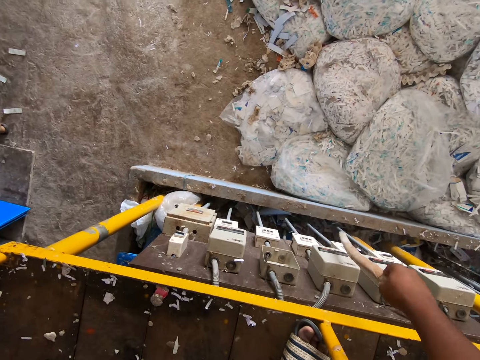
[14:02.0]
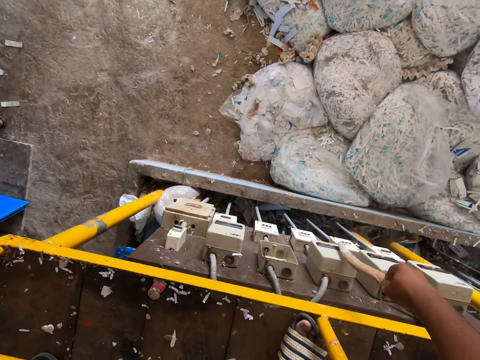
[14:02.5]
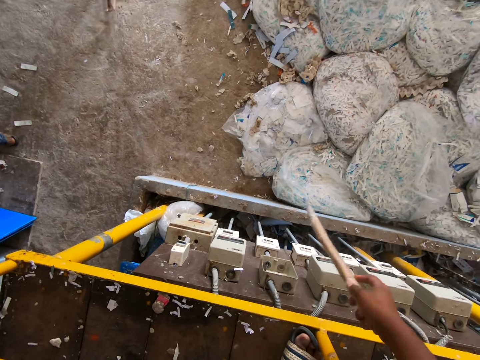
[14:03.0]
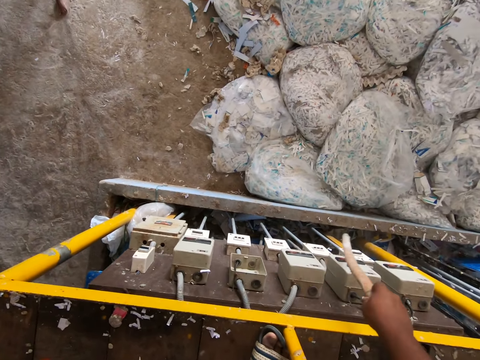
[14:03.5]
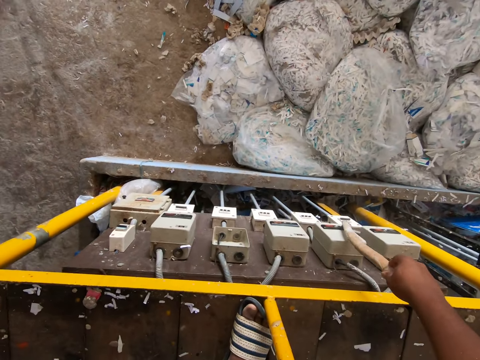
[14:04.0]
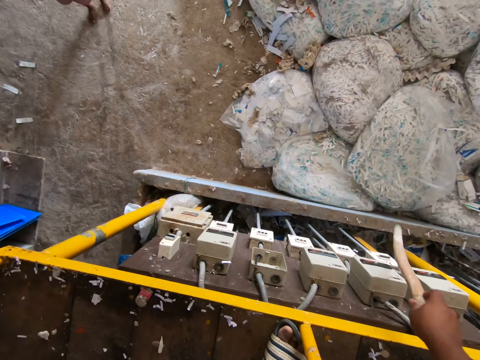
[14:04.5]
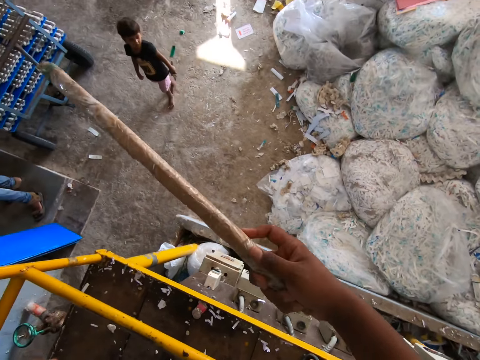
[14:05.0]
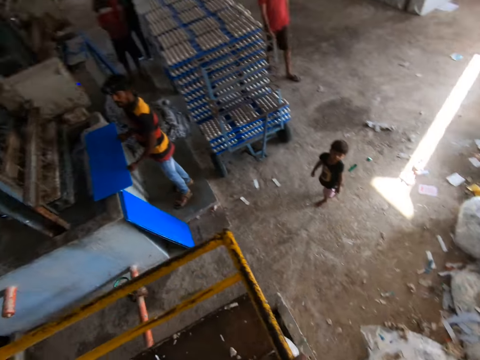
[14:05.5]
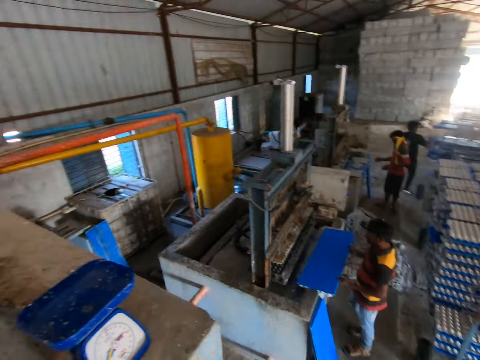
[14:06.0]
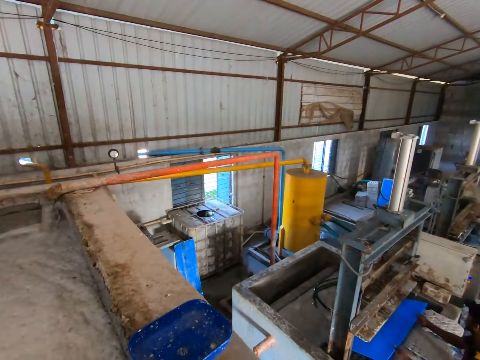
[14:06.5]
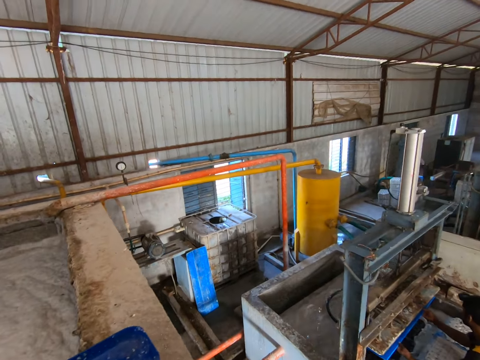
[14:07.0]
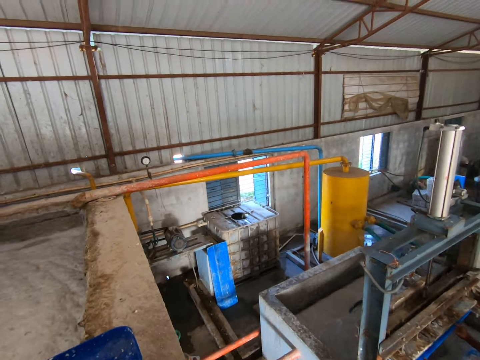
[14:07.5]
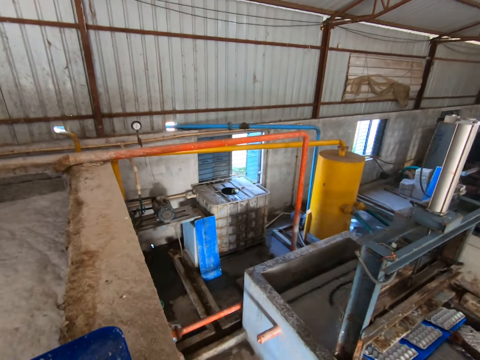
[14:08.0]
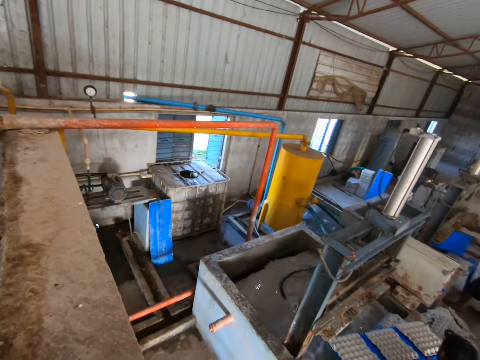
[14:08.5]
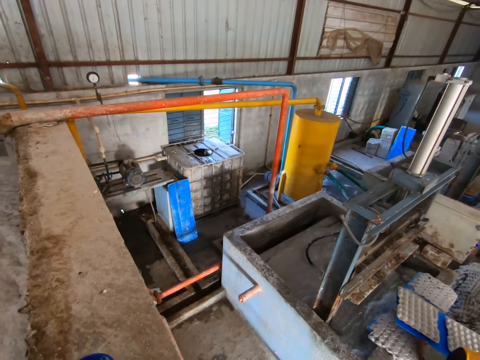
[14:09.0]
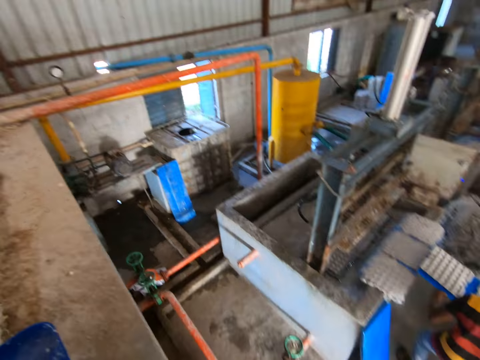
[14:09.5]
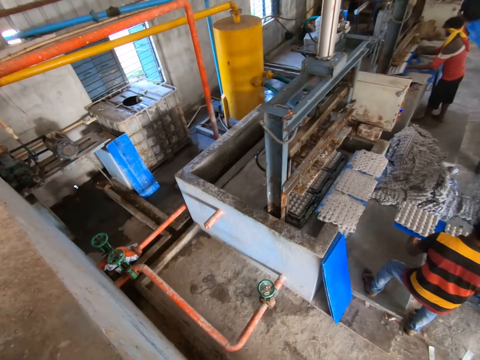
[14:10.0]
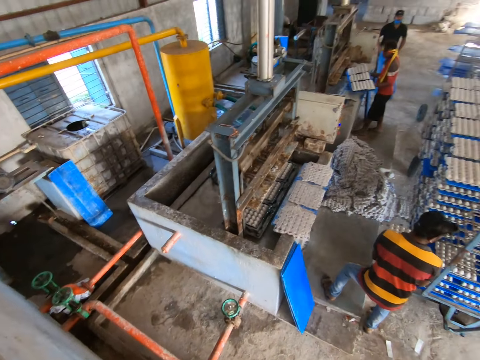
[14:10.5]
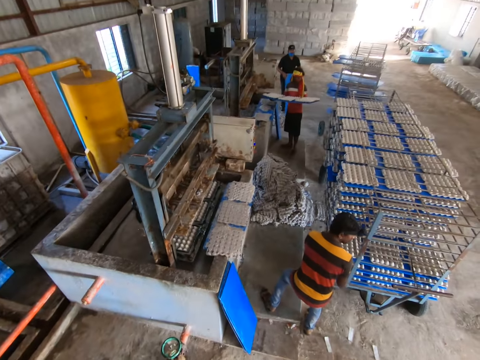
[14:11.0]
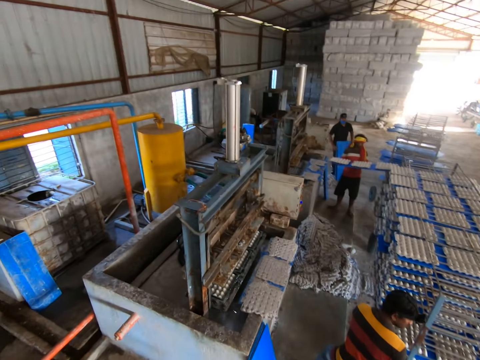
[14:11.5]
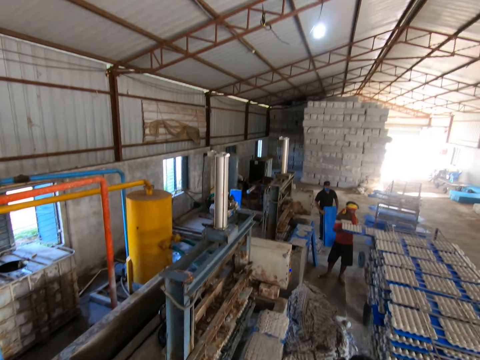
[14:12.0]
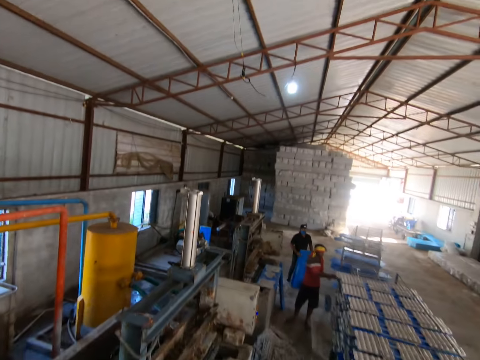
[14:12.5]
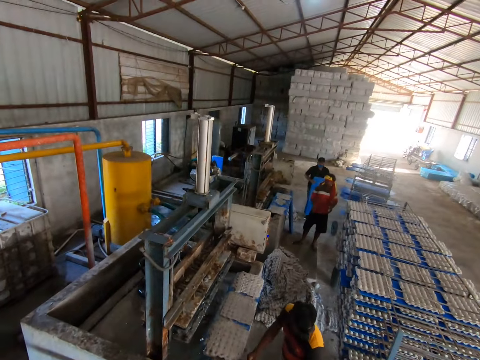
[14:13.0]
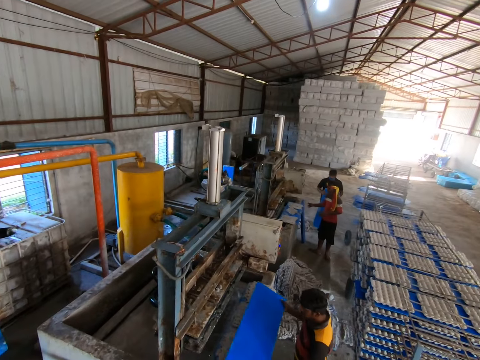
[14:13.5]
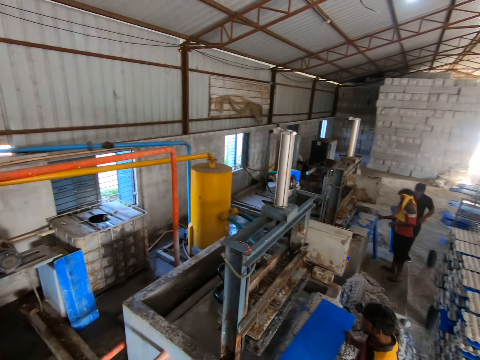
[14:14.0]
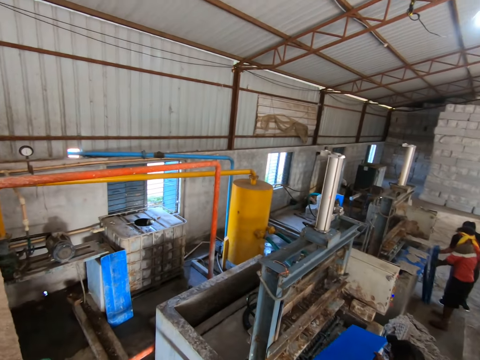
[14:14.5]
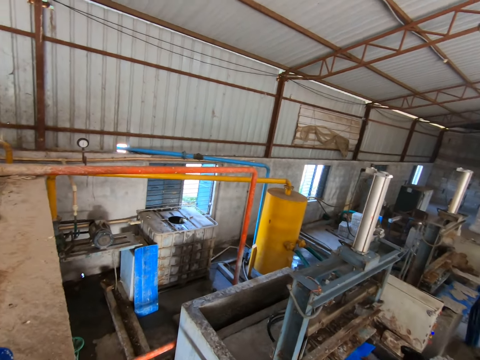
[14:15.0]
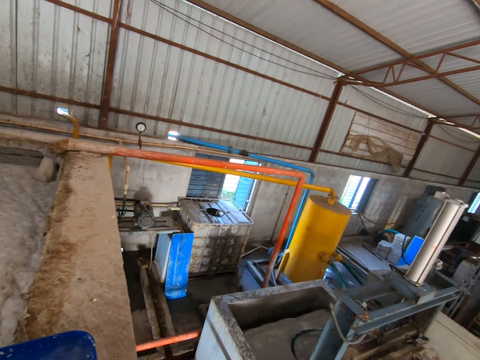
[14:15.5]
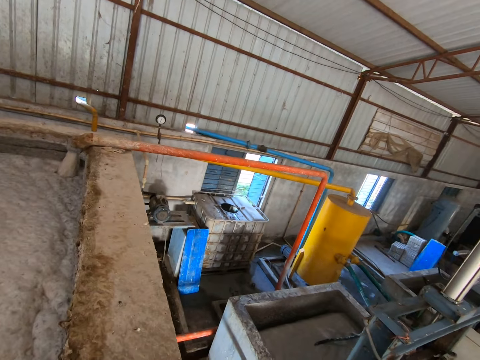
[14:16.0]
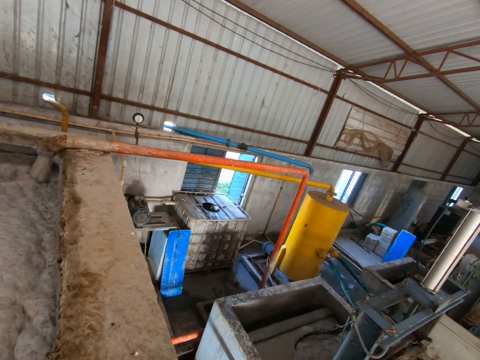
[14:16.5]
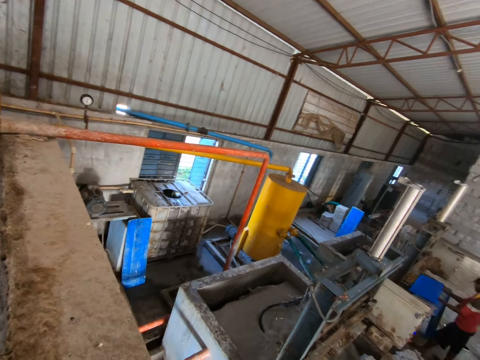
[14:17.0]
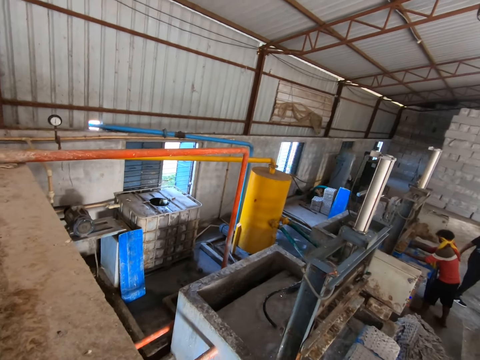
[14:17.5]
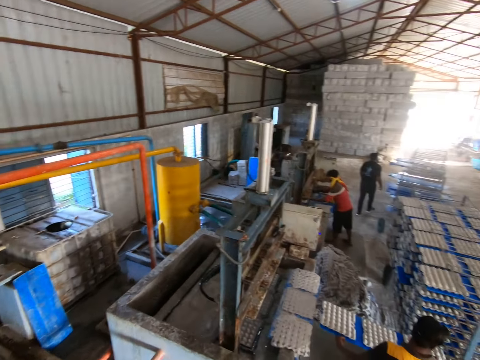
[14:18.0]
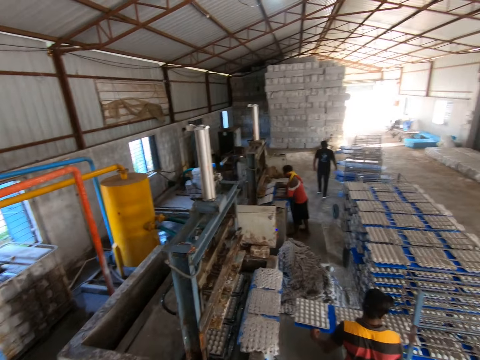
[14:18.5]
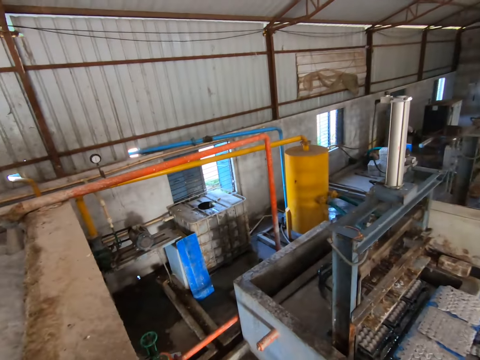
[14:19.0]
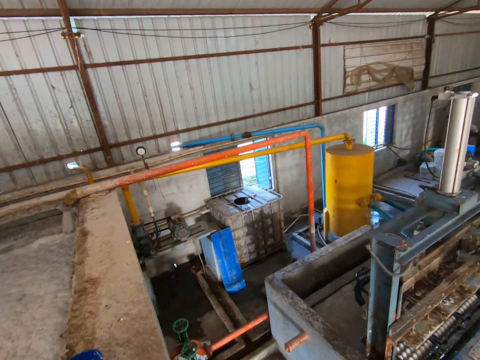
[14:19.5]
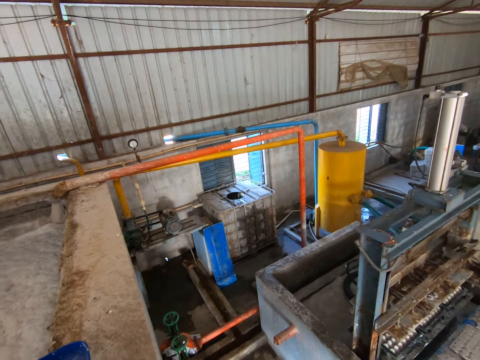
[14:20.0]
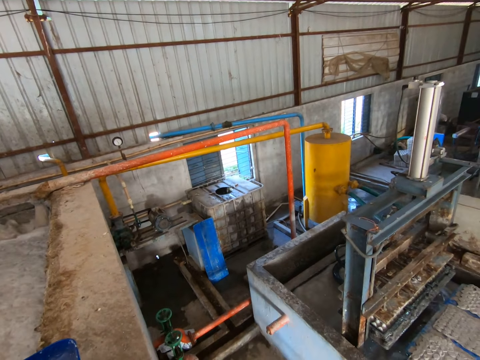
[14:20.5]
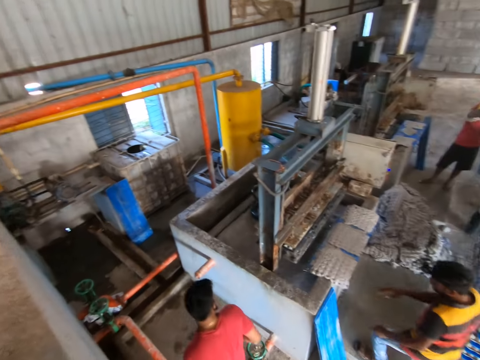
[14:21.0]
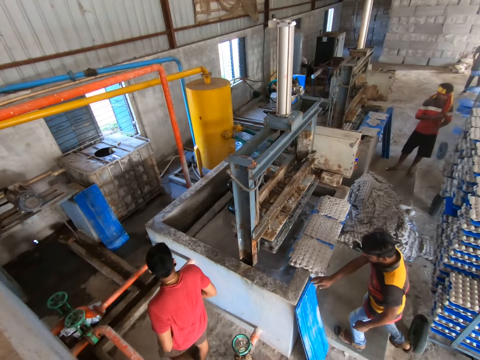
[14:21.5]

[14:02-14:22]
The camera wearer pushes a button on the controller of the hydraulic pulper with the stick in his right hand. He pushes a button on the controller again. He touches the sockets with a piece of stick. A man puts a board under the mold of the machine with both hands. Another man takes a board of egg trays from underneath the machine mold with both hands. The first man puts the board of egg trays in the shelf trolley with both hands. The second man puts the board of egg trays in the shelf trolley with both hands. The first man takes a board from the stack of boards with his right hand. A third man puts a stack of boards against the egg tray machine with his right hand. The first man puts the board under the mold of the machine with both hands. He puts the board under the mold again. The second man puts a board under the mold of the machine with both hands. The first man puts the board of egg trays in the shelf trolley with both hands. He puts the board of egg trays in the shelf trolley again. He takes a board from the stack of boards with his right hand.

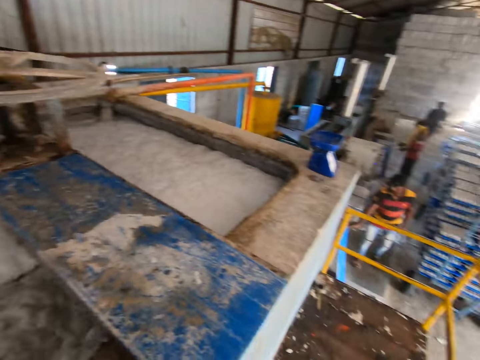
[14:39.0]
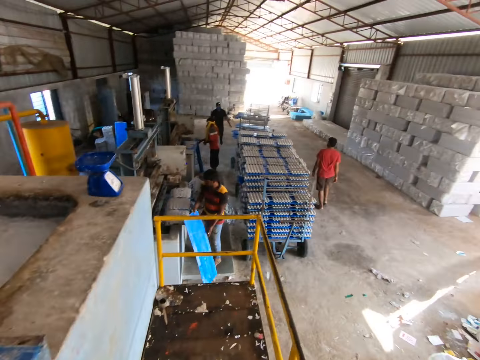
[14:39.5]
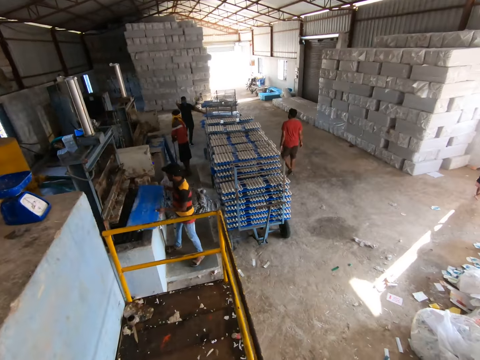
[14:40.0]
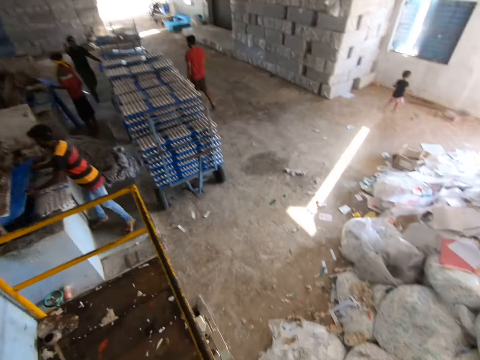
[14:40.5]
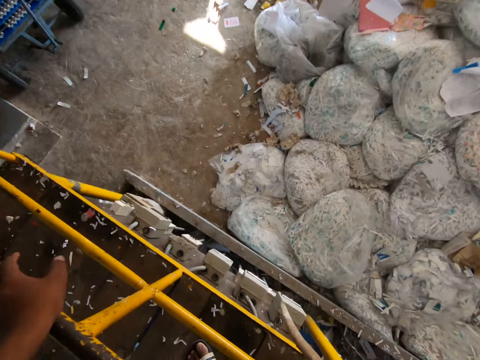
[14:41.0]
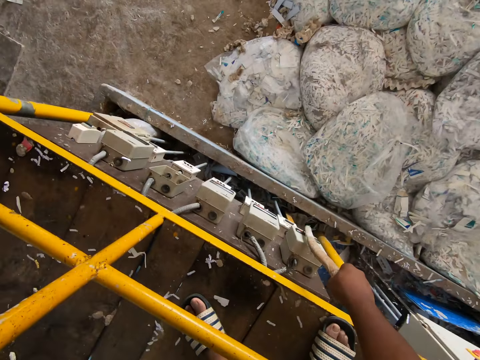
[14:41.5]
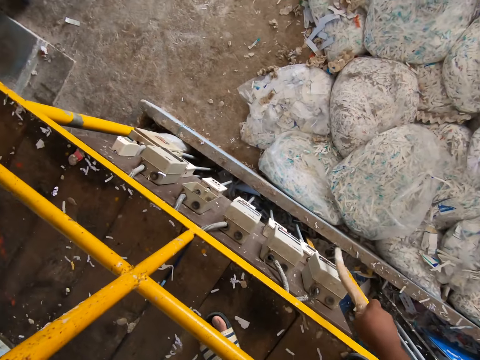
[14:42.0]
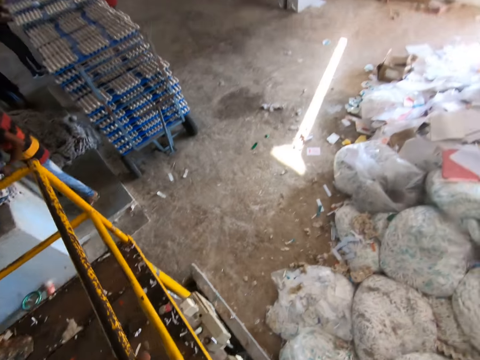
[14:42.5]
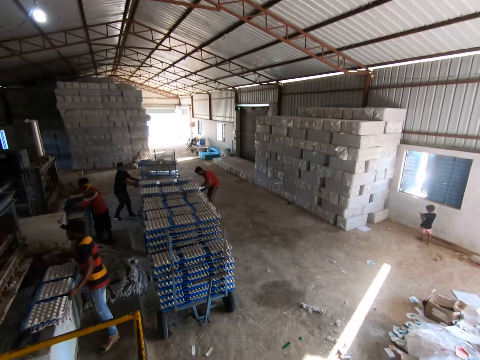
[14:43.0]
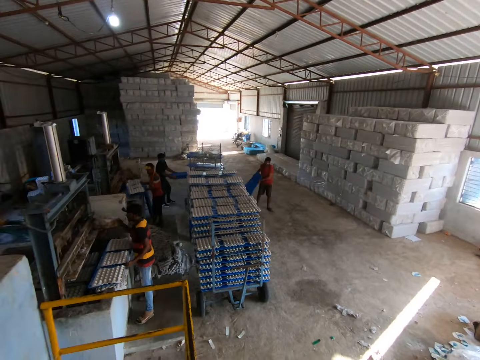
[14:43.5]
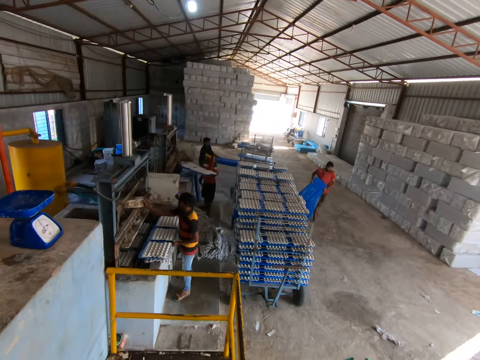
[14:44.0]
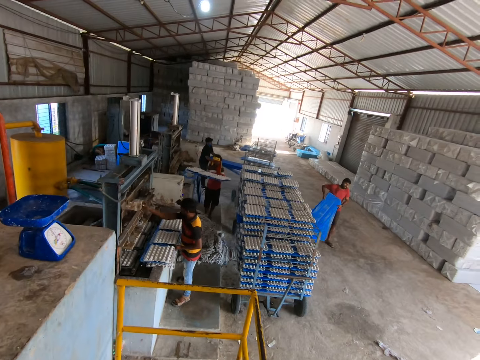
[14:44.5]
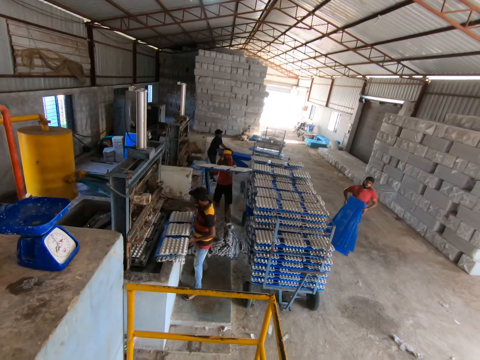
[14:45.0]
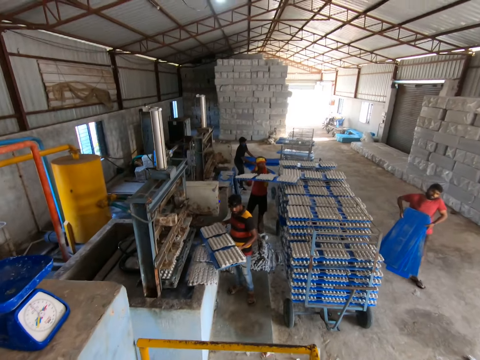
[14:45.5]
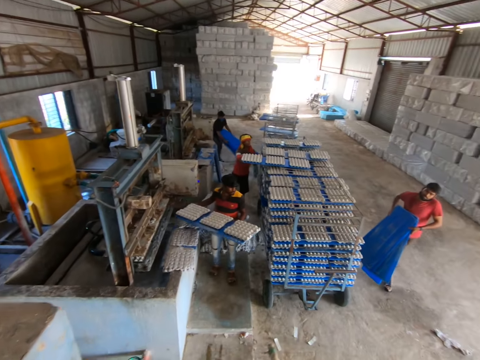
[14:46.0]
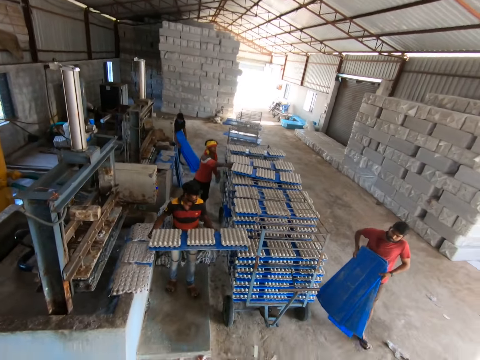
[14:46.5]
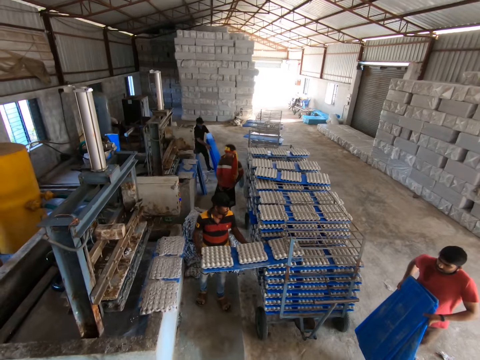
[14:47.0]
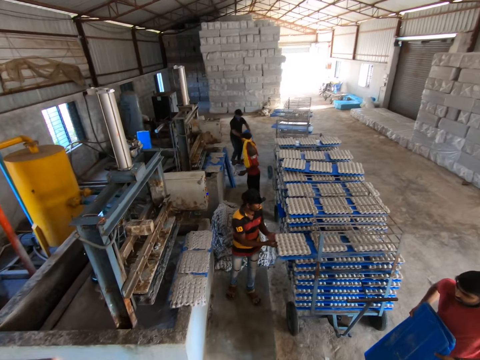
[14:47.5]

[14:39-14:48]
A man takes a board from the stack of boards with his right hand and puts the board under the mold of the machine with both hands. The camera wearer pushes the button on the controller of the hydraulic pulper with the stick in his right hand. He touches the sockets with a piece of stick. Another man takes out boards from a shelf trolley with both hands. A third man takes out boards from the shelf trolley with both hands. The first man puts a block on the egg tray machine with his right hand. The third man carries the plastic boards to the egg tray machine with both hands. A fourth man puts the board of egg trays in the shelf trolley with both hands. The first man puts the board of egg trays in the shelf trolley with both hands.
